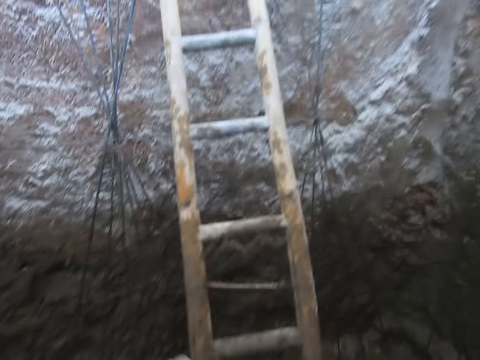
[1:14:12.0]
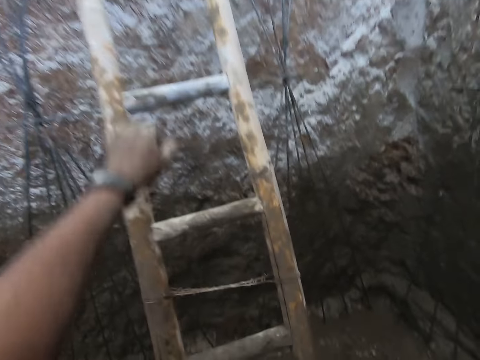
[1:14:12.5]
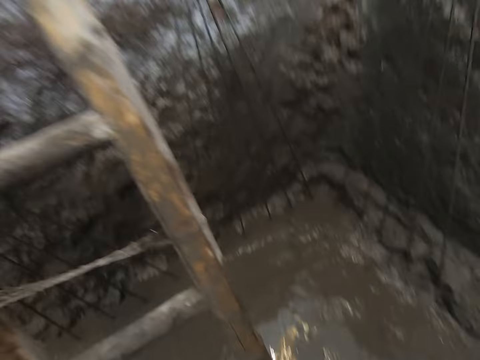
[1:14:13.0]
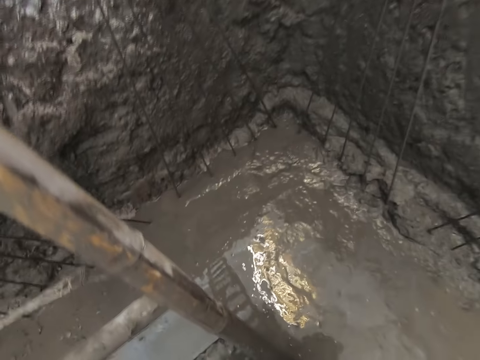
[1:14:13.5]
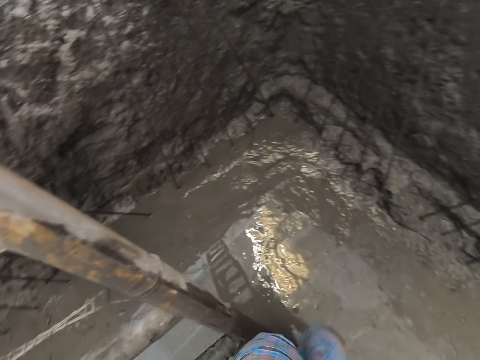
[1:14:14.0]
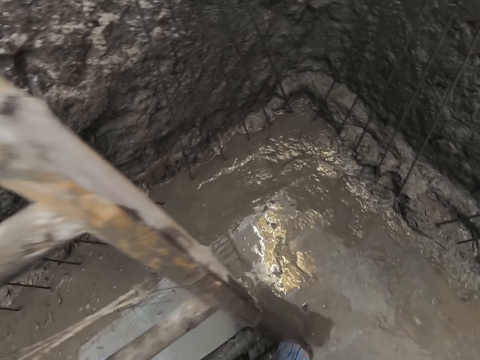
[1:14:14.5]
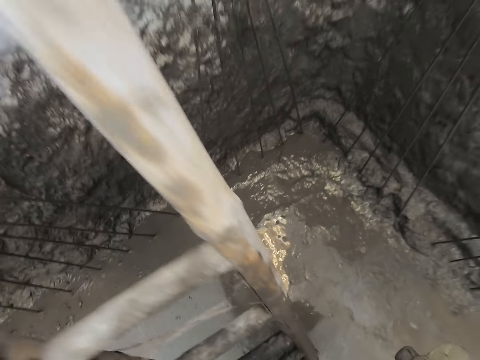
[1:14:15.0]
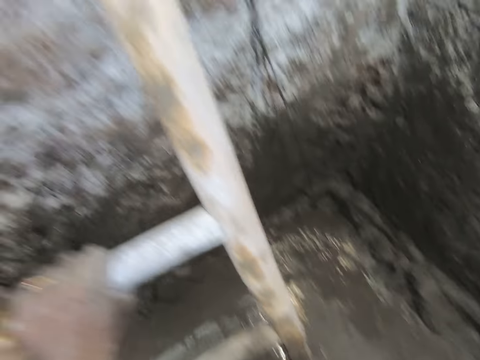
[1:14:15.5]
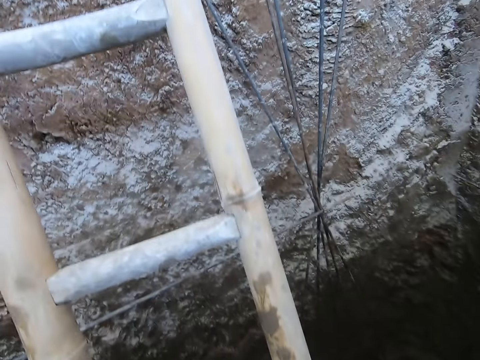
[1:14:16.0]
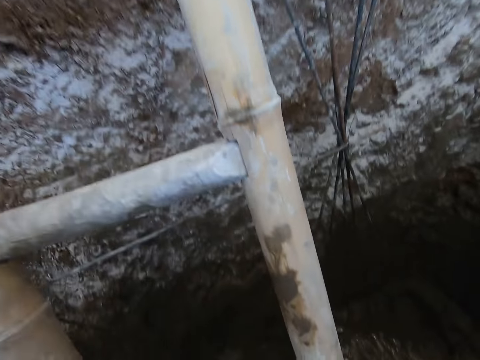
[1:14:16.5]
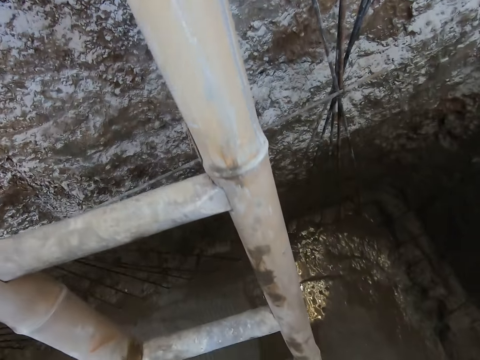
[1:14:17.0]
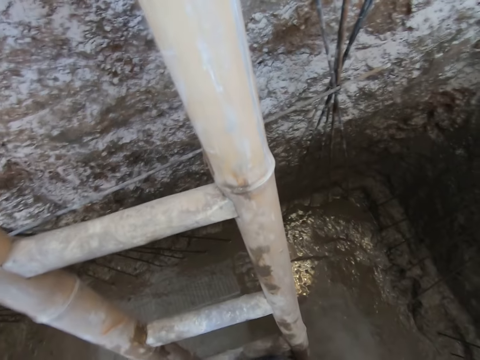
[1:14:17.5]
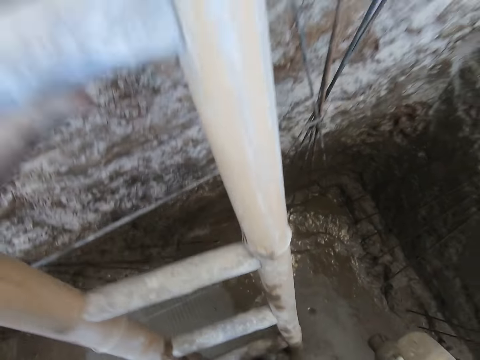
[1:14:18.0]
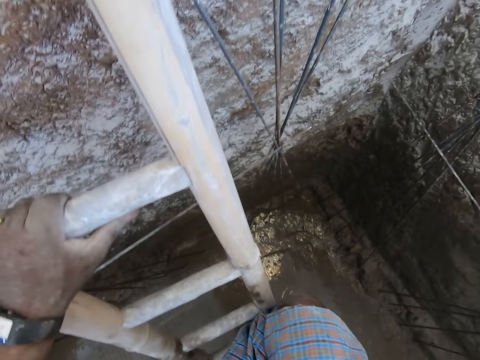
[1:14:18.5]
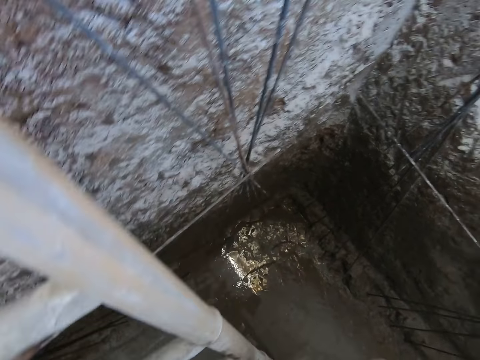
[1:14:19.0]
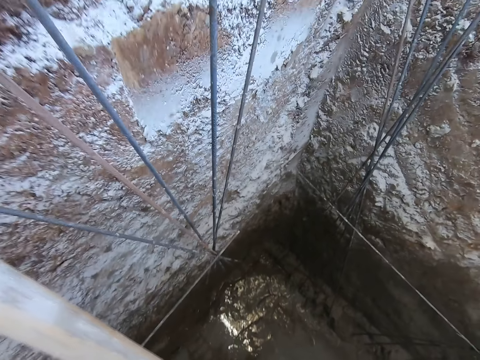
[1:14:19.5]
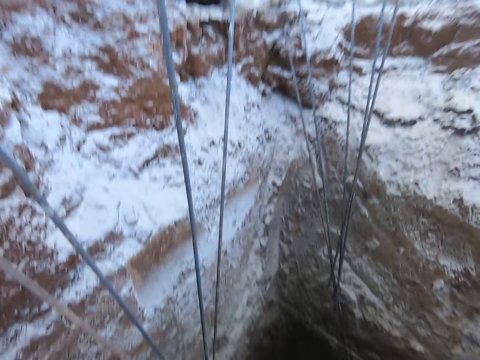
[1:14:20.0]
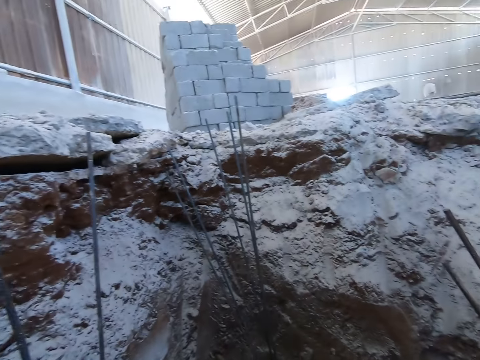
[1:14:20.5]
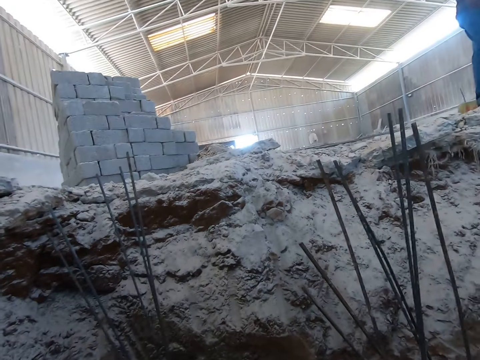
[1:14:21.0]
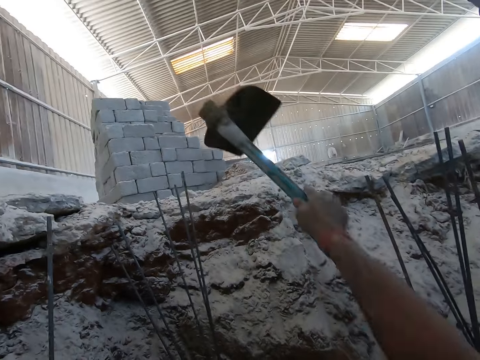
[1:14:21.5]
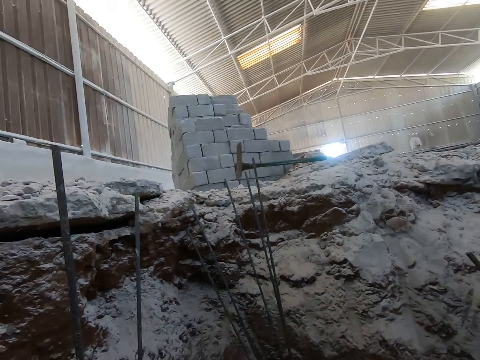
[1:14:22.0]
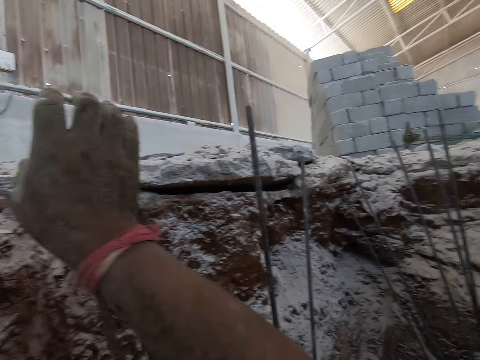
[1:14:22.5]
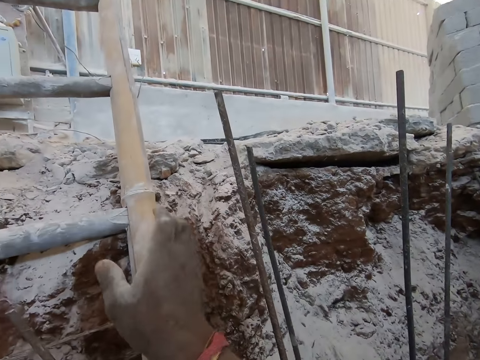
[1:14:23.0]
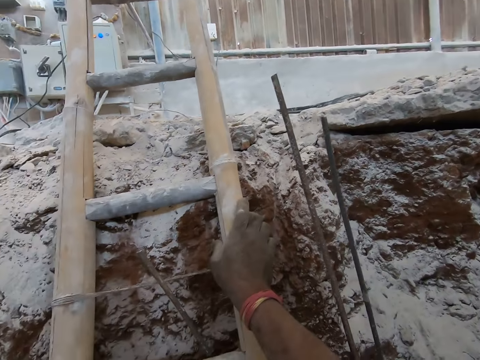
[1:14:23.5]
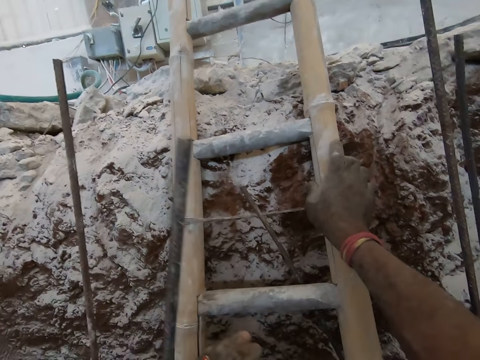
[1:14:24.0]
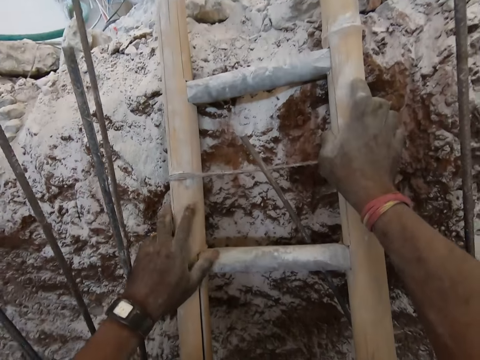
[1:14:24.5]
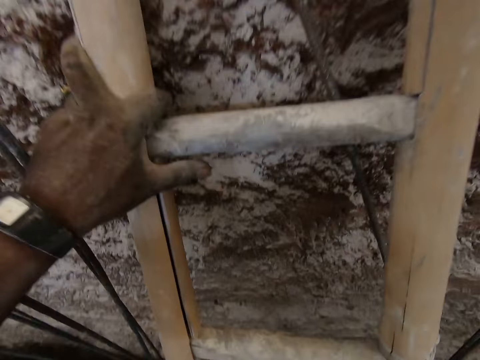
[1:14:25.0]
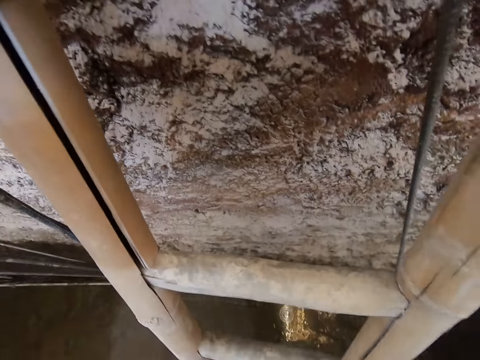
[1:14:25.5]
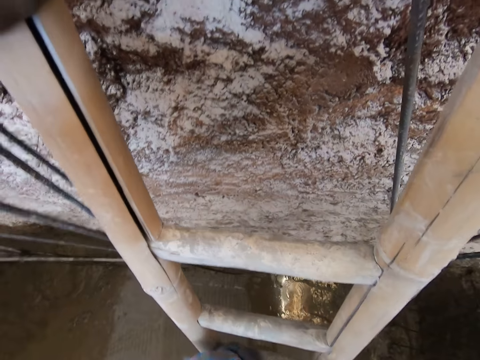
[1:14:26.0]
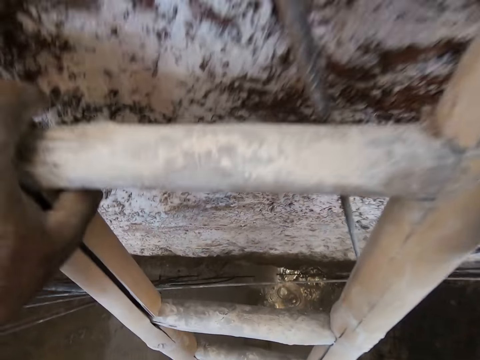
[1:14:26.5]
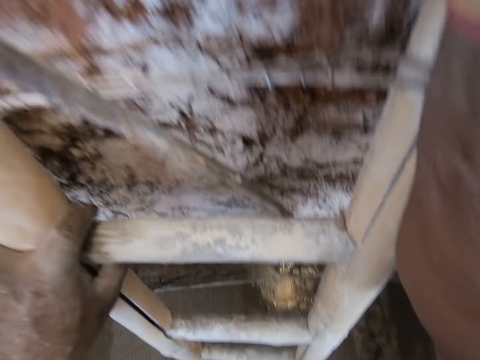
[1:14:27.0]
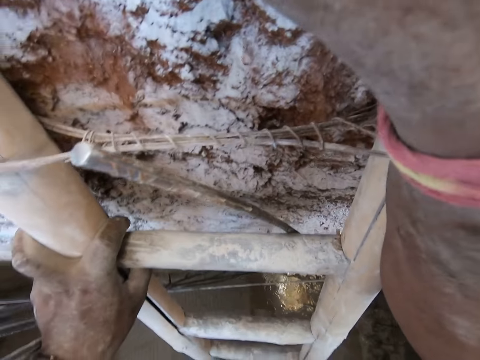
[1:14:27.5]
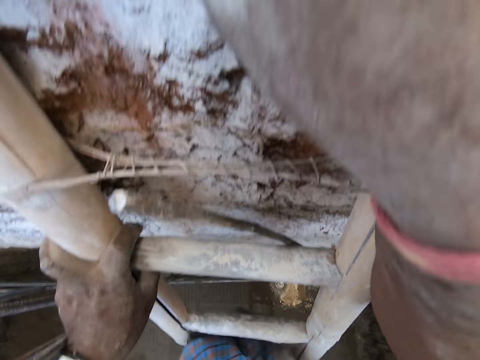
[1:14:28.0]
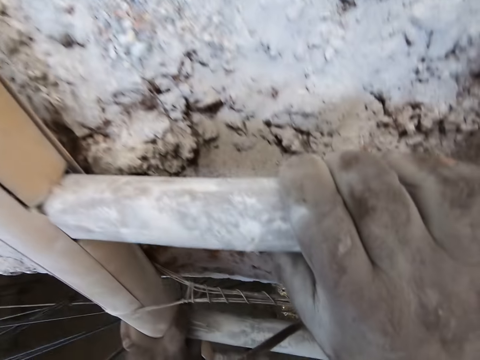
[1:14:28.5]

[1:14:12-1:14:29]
The camera wearer climbs a ladder with his left hand. He holds the ladder with his left hand. He climbs the ladder. He looks around. He throws the shovel or hoe on the floor with his right hand. He speaks. He holds the ladder with his right hand. He holds the ladder with both hands.

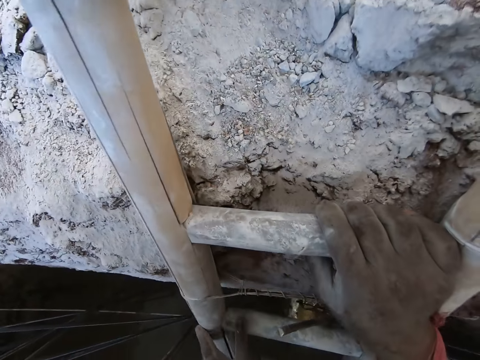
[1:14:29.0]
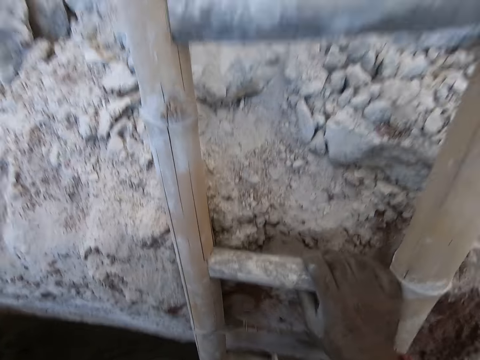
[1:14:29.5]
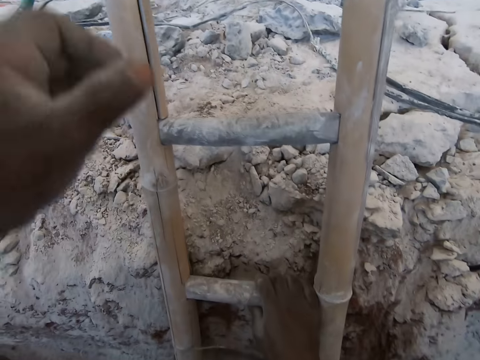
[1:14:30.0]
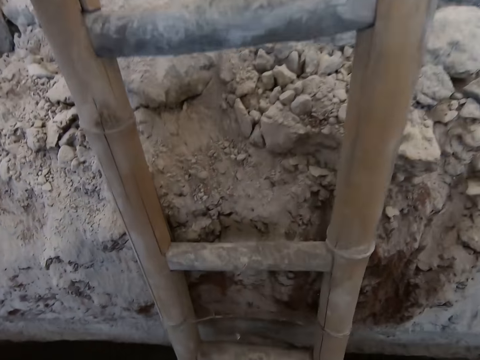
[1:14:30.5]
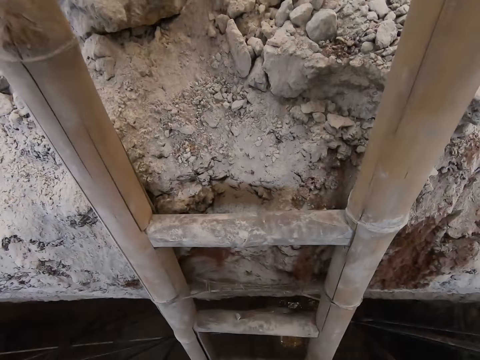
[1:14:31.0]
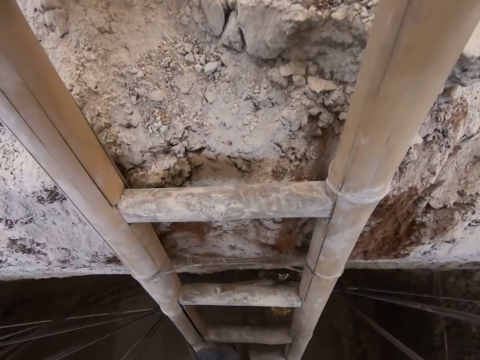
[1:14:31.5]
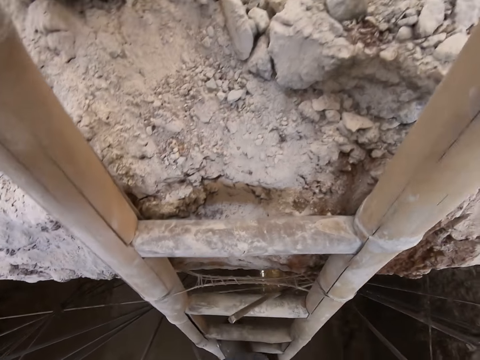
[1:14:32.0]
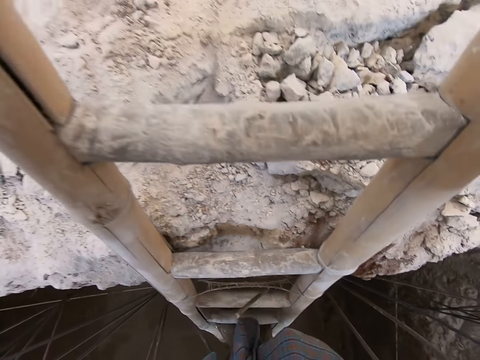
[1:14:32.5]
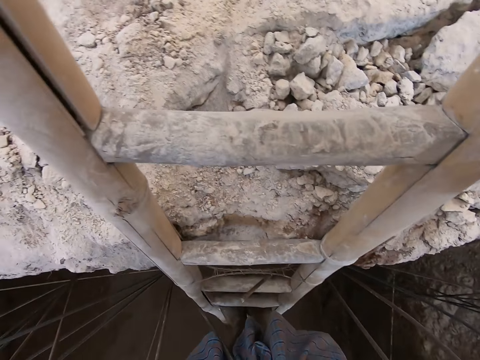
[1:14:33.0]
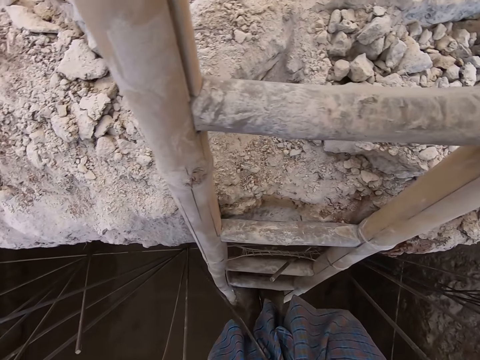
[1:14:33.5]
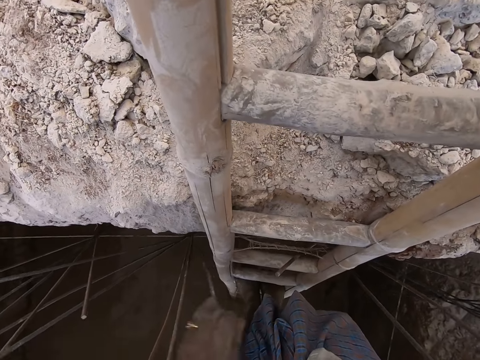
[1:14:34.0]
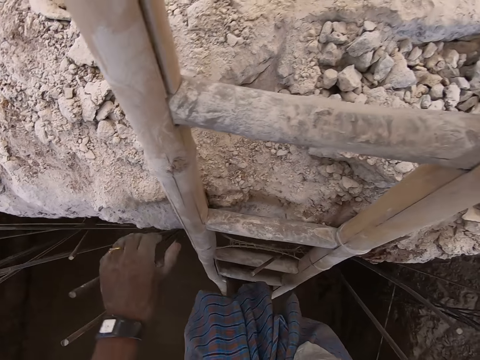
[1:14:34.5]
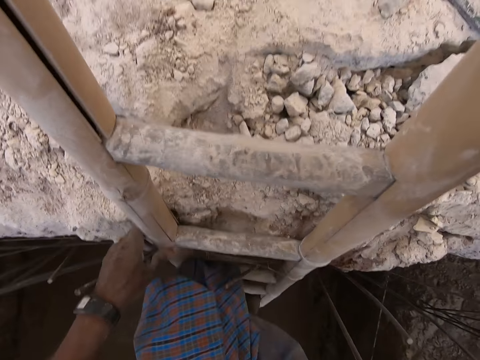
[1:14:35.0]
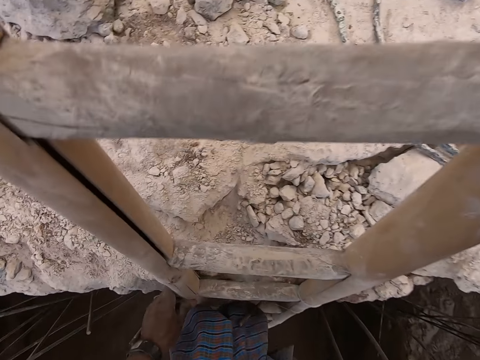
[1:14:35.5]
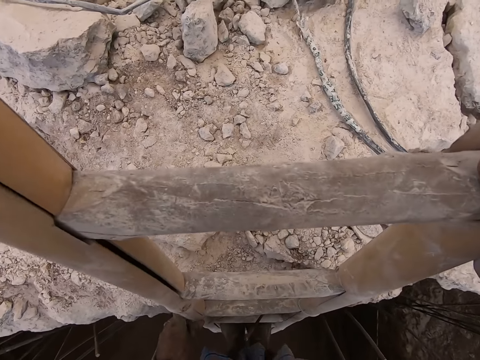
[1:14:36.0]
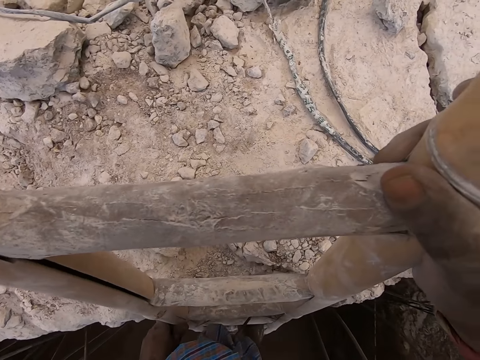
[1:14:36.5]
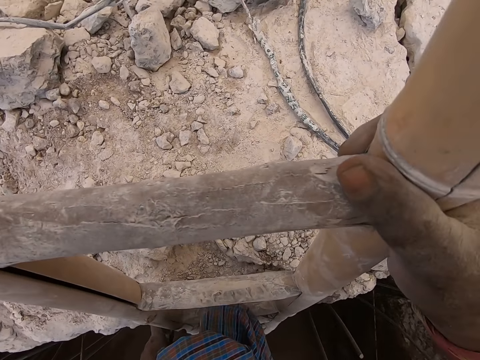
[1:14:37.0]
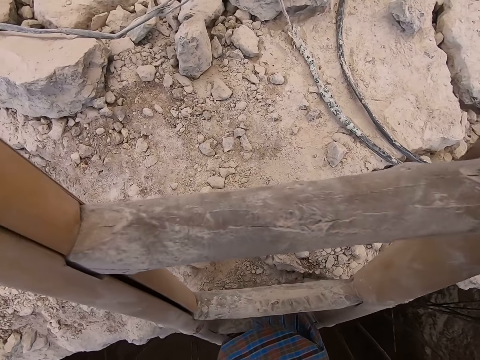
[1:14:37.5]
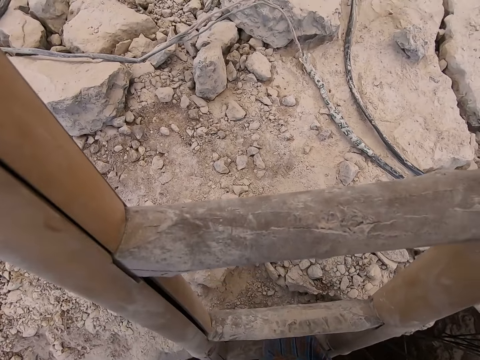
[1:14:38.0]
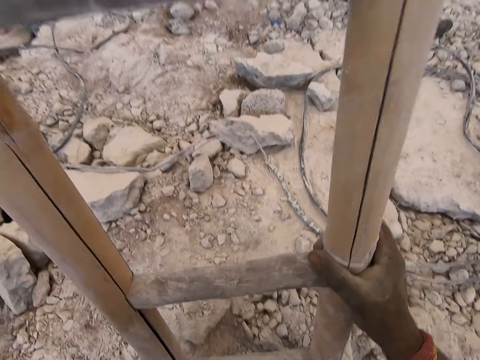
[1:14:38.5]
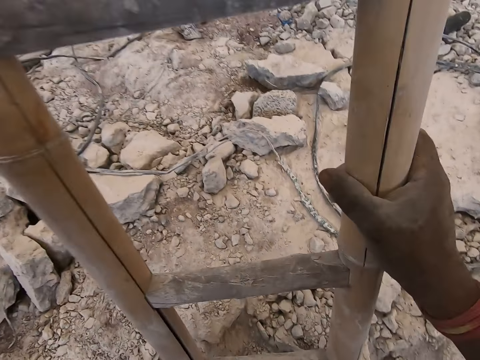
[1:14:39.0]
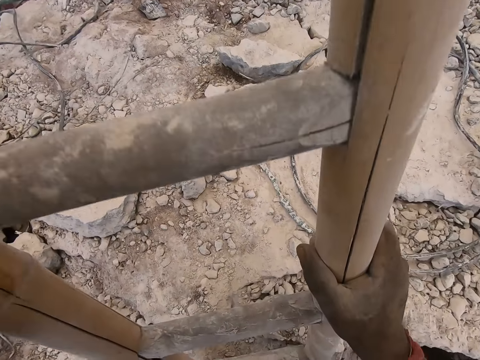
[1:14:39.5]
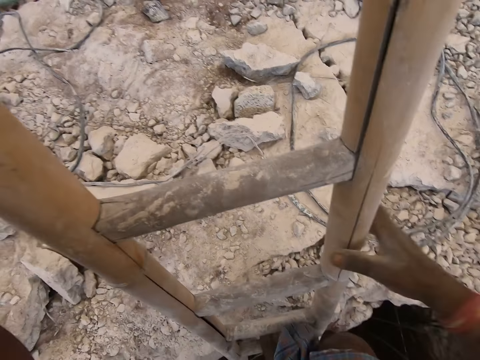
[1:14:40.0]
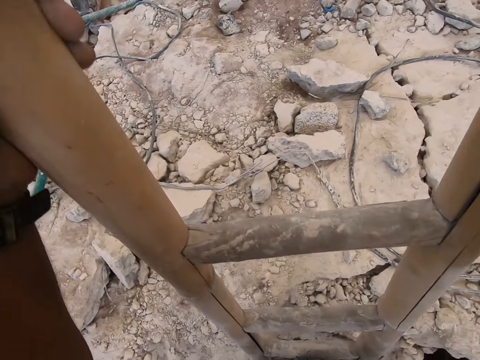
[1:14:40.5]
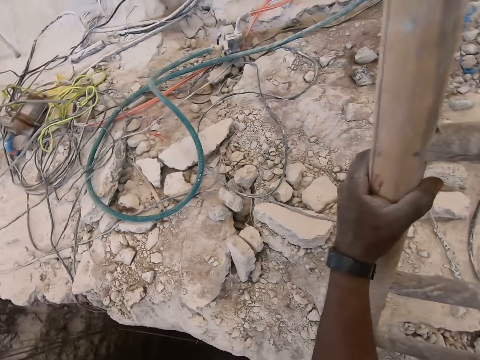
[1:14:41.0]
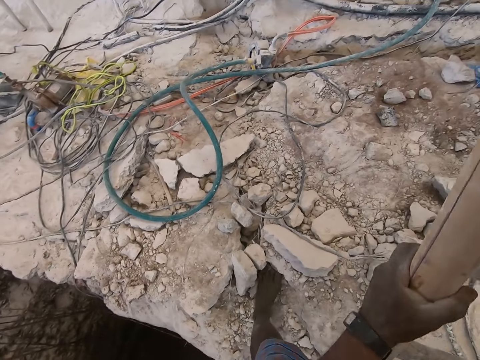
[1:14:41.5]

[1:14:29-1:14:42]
The camera wearer climbs the ladder with both hands. He touches his cloth with his left hand. He holds the ladder with his left hand. He speaks. He climbs the ladder with both hands.
